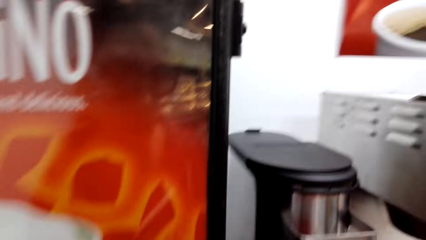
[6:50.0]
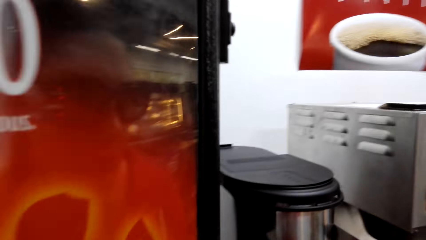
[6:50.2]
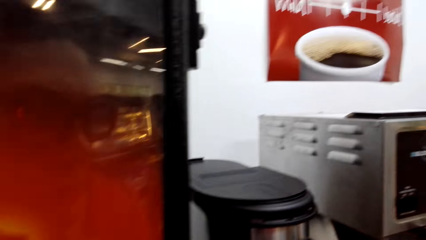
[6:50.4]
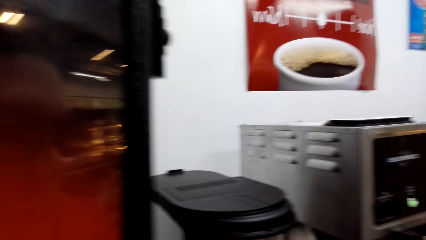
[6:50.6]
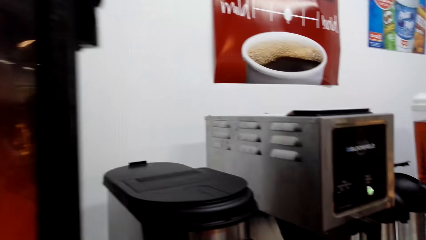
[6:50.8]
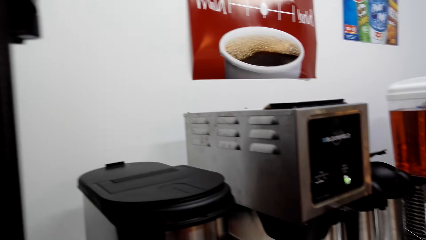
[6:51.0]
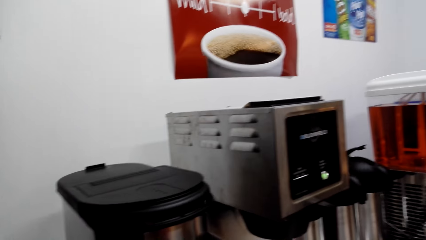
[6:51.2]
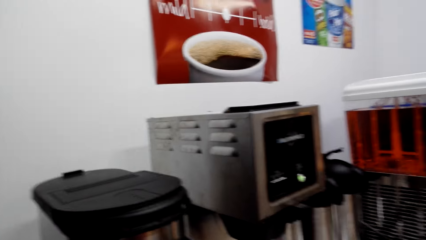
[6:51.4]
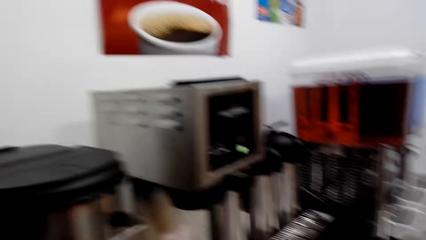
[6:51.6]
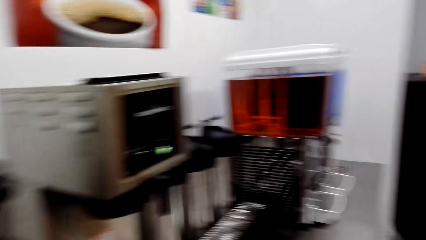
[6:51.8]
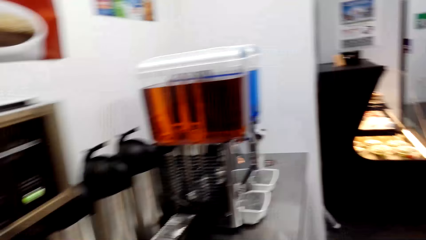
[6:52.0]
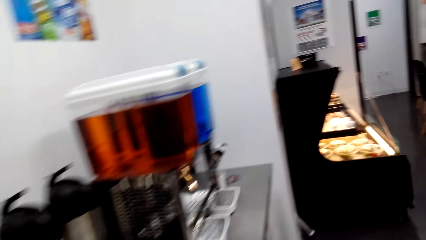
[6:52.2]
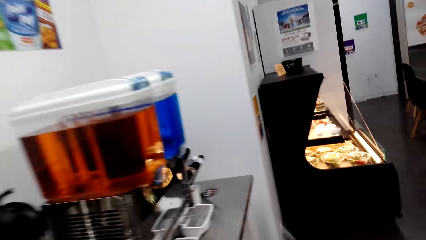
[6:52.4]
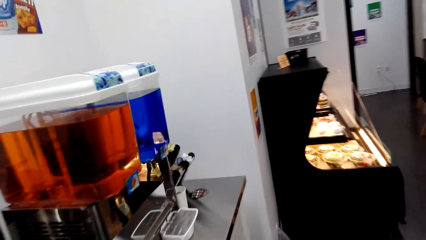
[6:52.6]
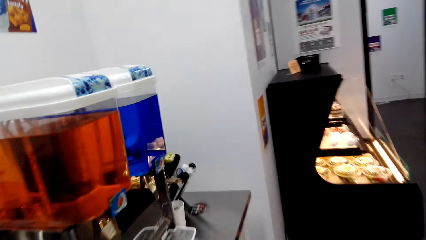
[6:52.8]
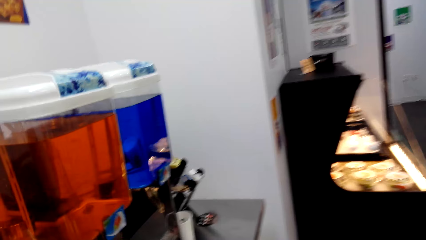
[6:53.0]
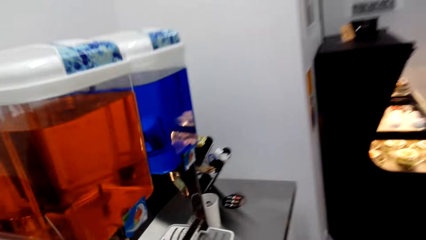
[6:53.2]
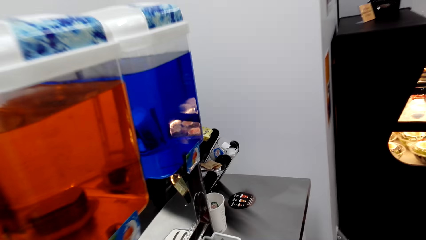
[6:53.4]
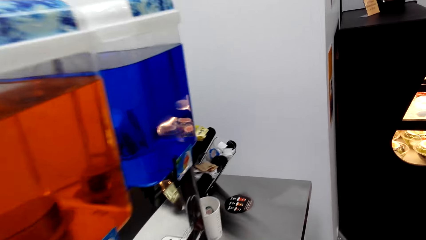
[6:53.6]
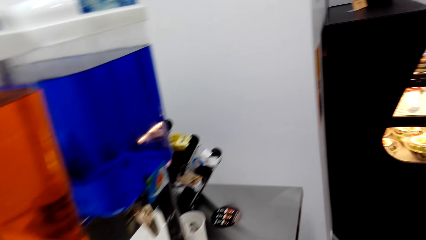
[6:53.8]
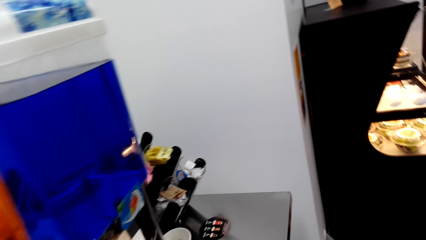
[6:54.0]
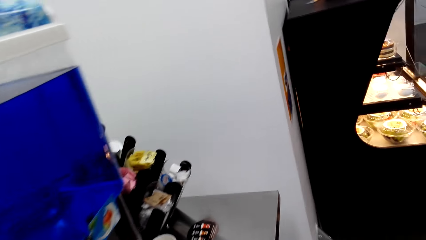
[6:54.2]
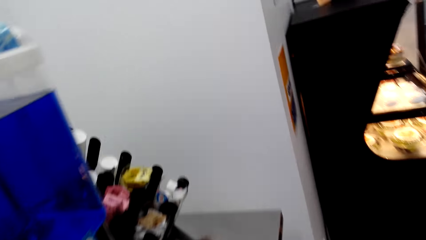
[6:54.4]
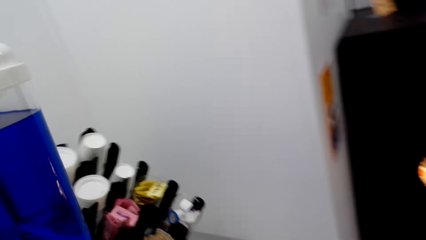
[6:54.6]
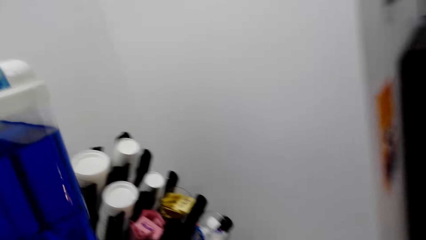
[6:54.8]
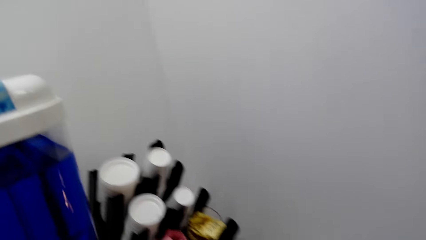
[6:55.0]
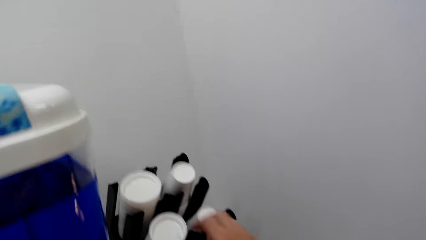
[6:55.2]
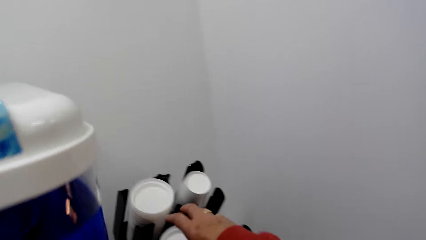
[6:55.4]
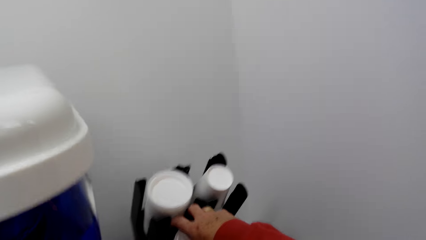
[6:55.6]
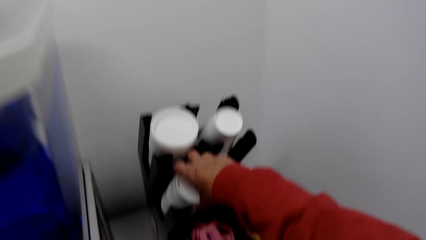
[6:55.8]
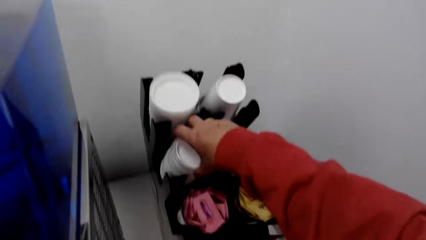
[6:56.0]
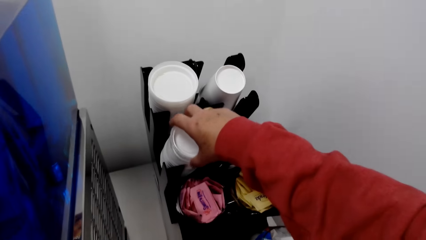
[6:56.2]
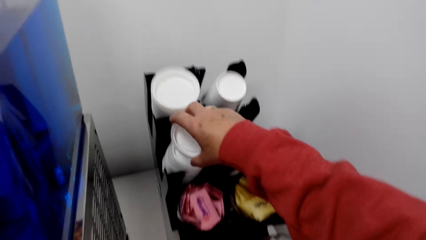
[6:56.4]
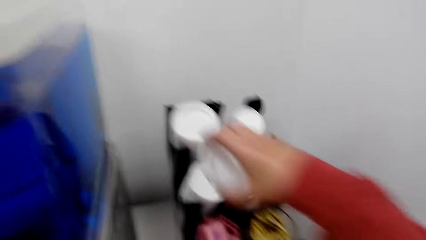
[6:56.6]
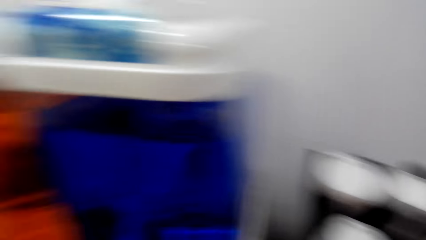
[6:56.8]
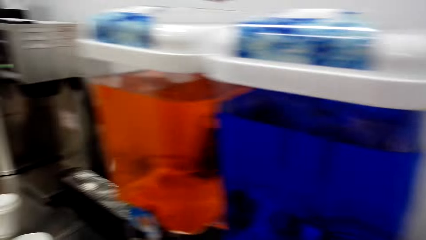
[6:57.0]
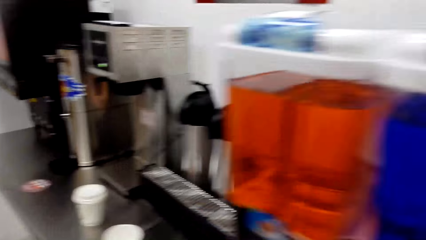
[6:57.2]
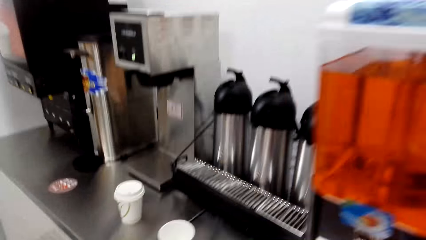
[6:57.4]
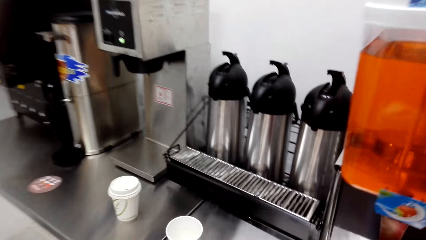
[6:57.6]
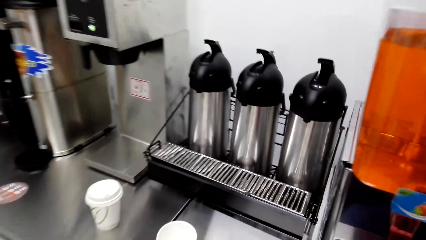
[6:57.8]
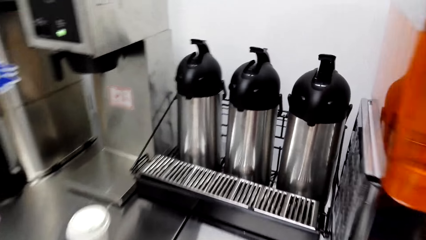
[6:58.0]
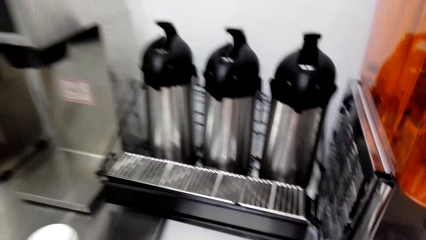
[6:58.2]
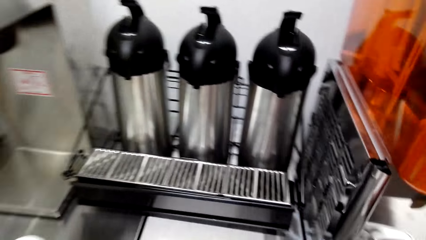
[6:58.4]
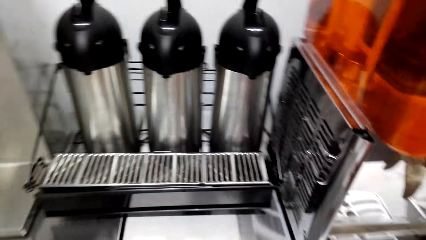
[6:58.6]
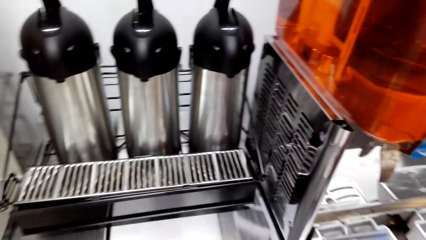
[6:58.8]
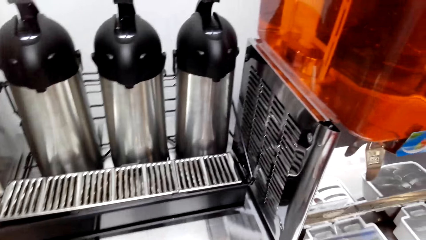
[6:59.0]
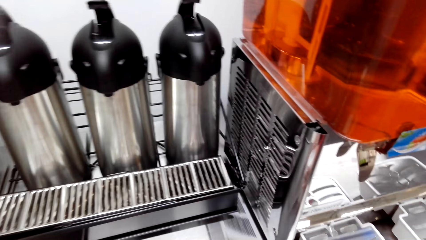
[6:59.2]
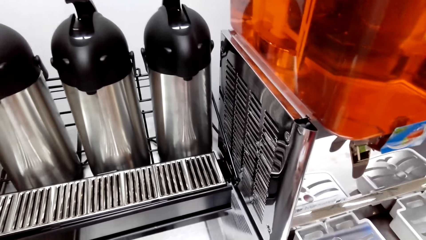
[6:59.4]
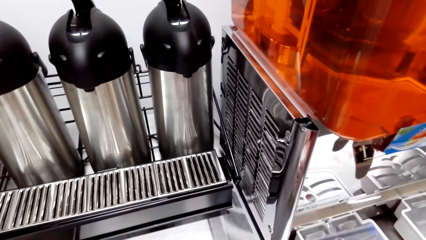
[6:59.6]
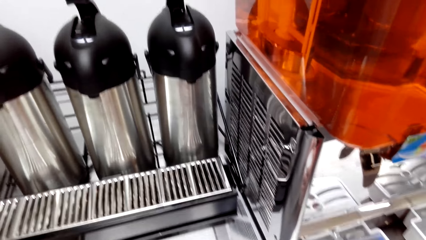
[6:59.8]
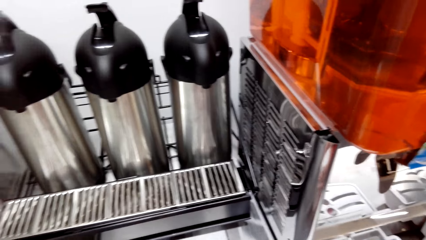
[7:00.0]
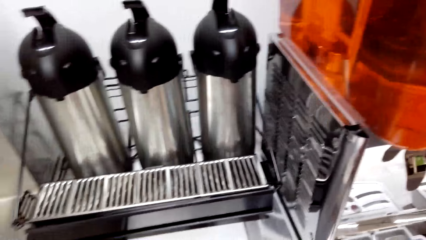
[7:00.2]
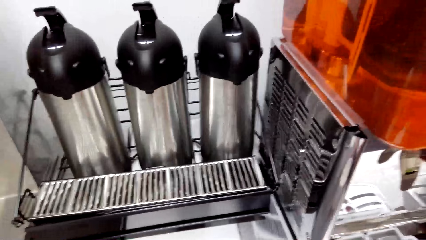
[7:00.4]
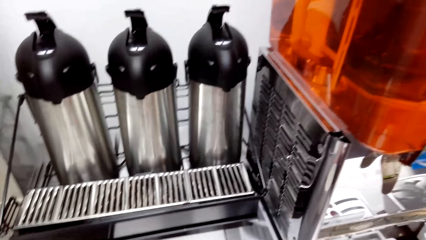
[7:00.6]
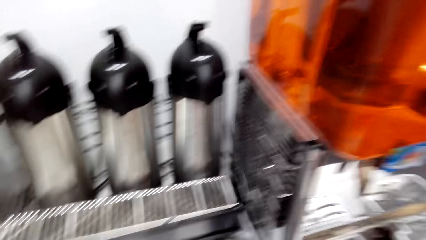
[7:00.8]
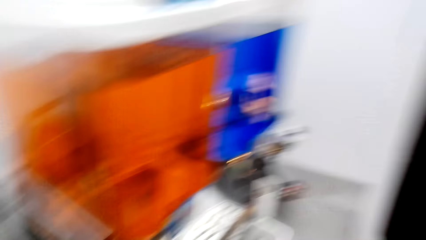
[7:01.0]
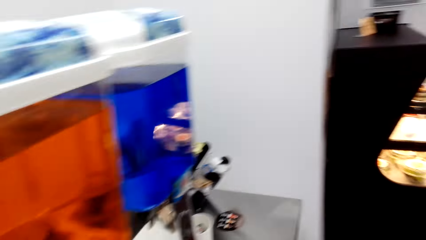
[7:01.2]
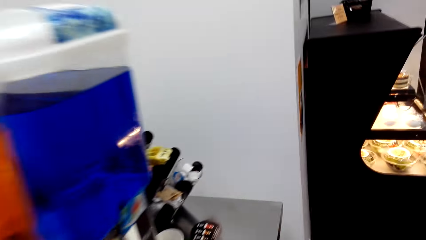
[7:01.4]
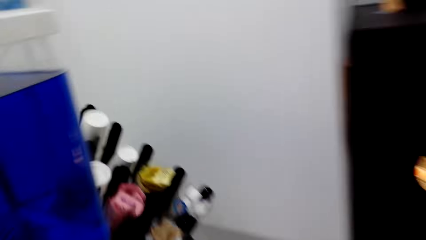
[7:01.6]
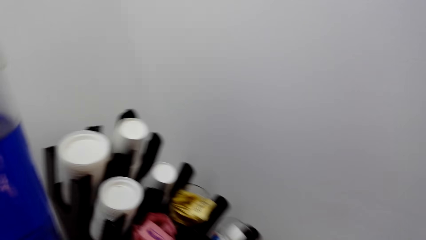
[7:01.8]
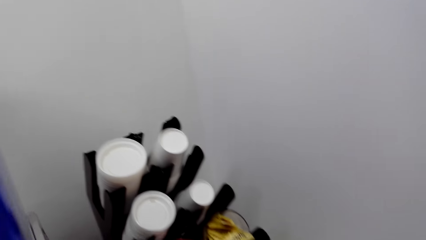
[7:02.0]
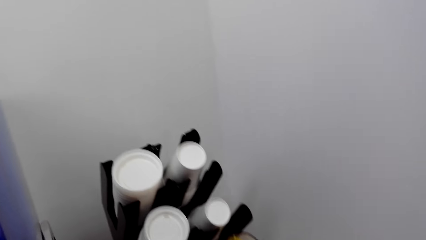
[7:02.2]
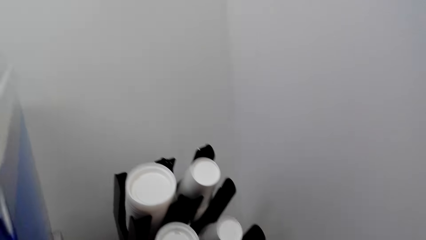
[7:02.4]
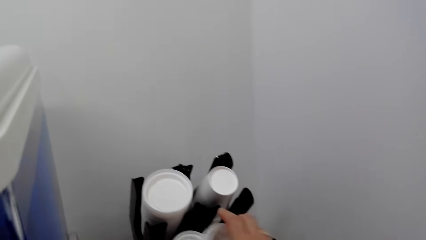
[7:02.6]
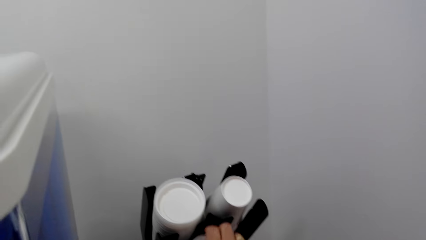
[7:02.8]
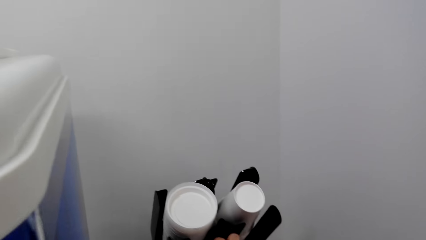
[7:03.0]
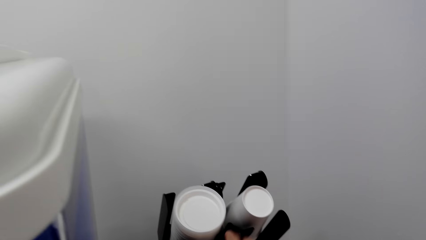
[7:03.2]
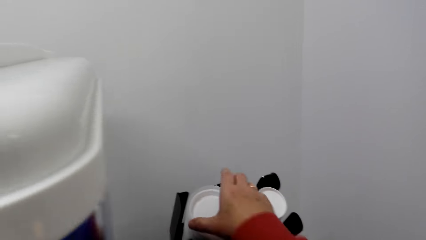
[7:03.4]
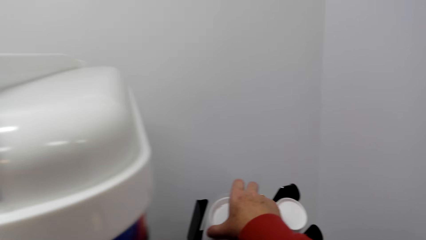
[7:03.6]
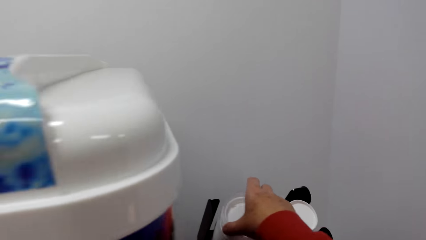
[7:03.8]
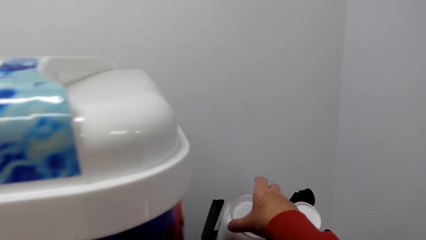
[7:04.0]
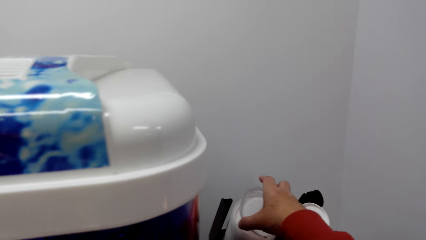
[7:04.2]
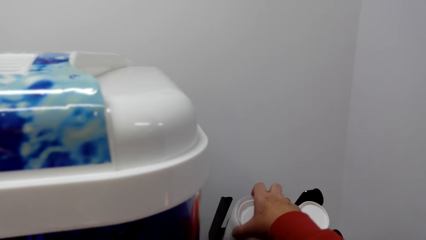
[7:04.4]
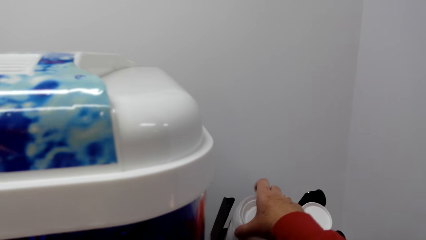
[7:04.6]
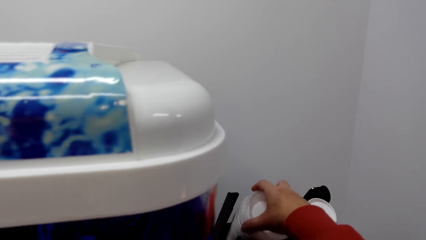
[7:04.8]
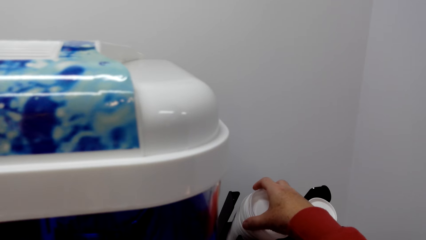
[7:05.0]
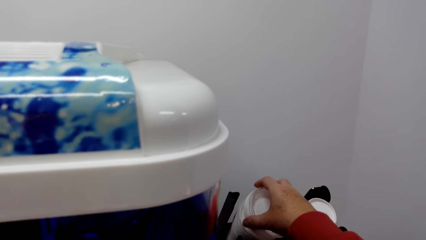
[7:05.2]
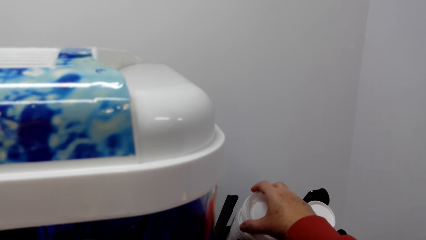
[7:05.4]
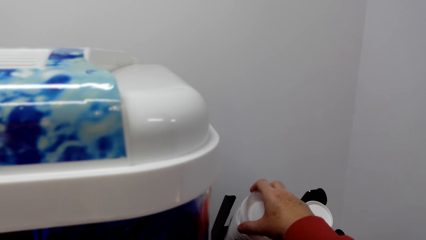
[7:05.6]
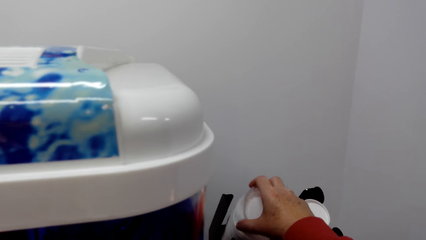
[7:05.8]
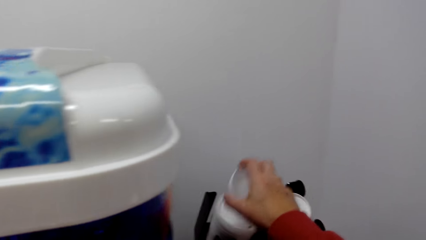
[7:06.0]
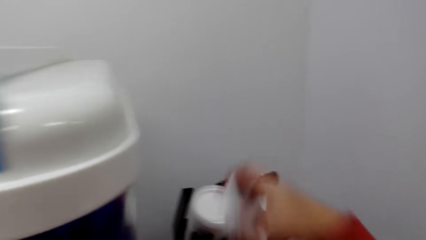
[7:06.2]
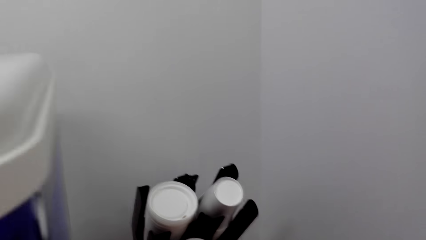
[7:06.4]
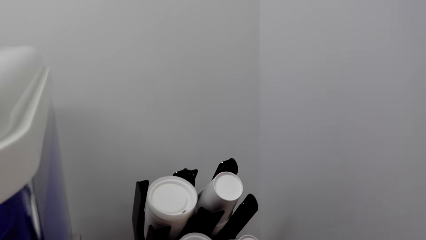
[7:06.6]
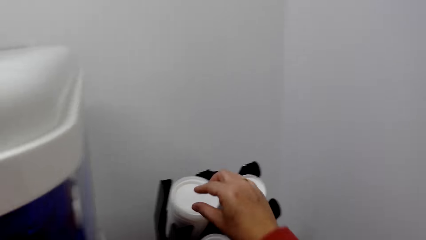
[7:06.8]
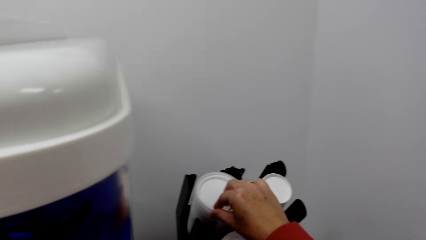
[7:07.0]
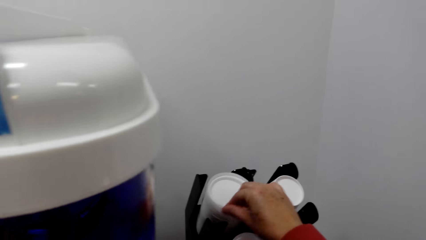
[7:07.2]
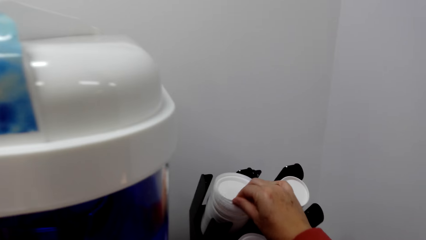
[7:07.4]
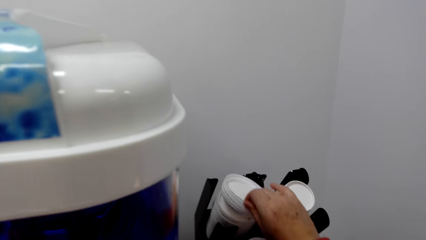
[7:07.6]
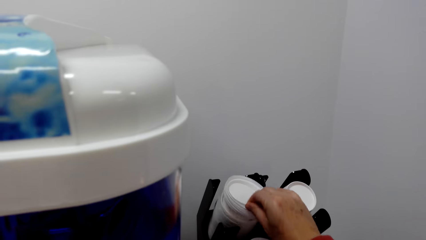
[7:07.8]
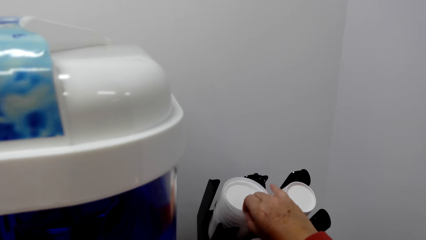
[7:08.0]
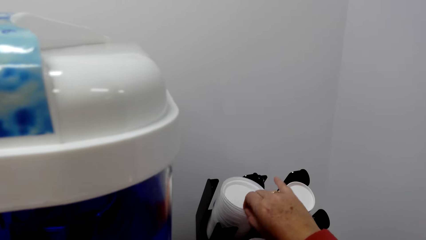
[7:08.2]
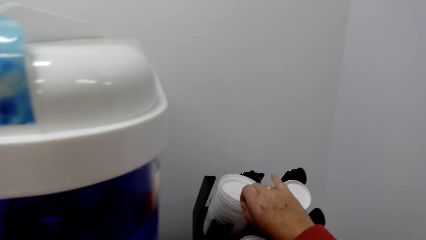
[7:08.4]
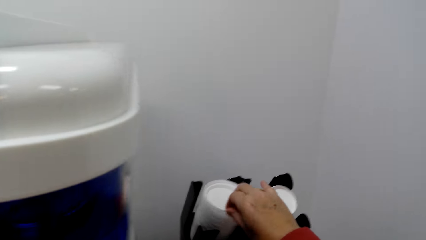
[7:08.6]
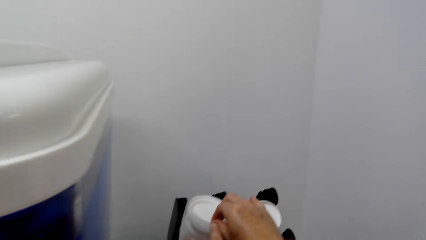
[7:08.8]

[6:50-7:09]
The camera wearer moves along the table. They take cup covers from the cup holder. They move at the table. They stop at the table. They move along the table. They take a cup cover from the cup holder. They take a cup cover from the cup holder again.
